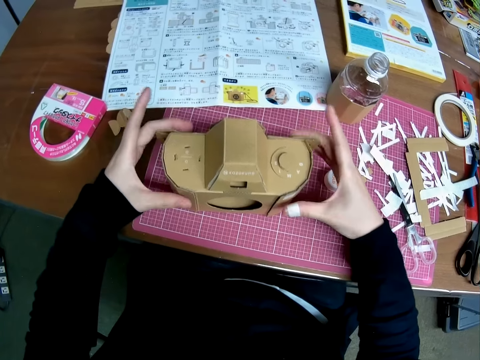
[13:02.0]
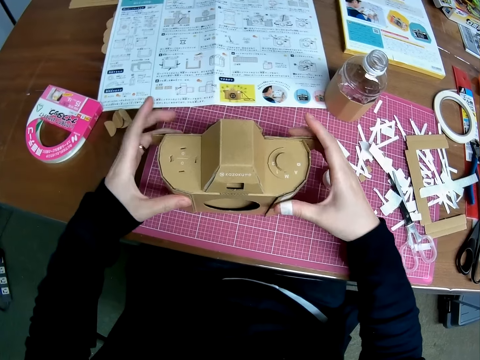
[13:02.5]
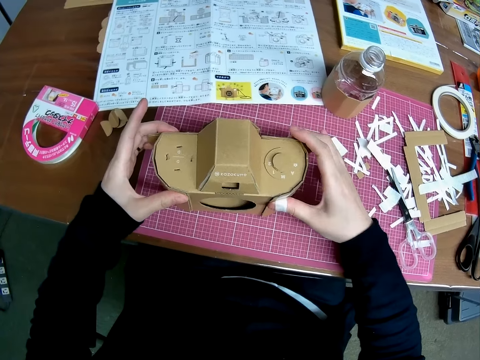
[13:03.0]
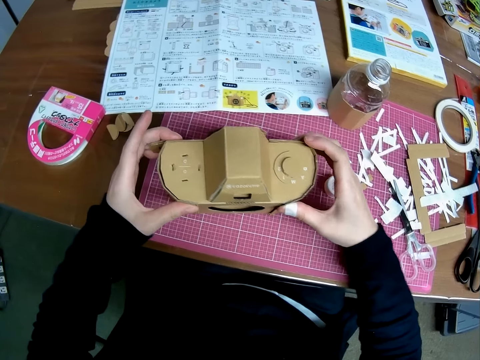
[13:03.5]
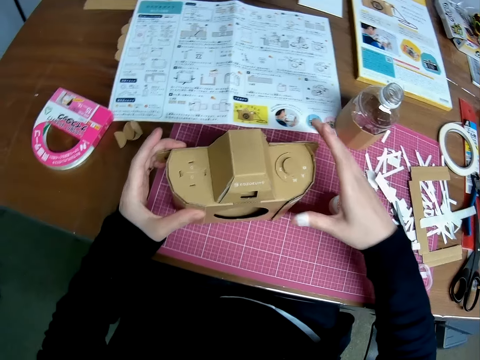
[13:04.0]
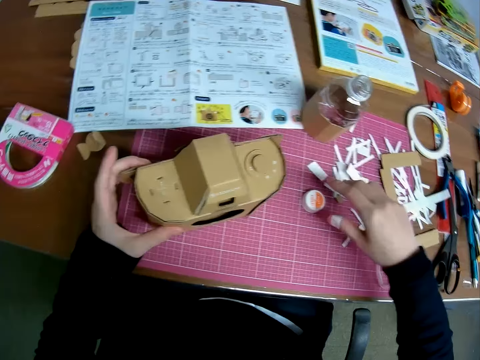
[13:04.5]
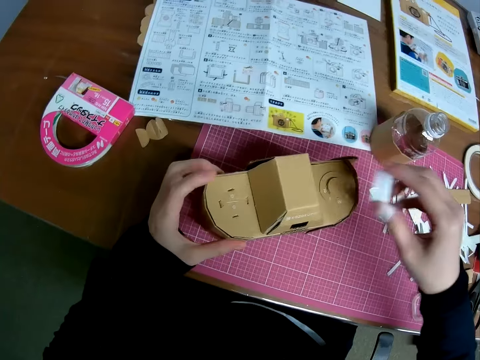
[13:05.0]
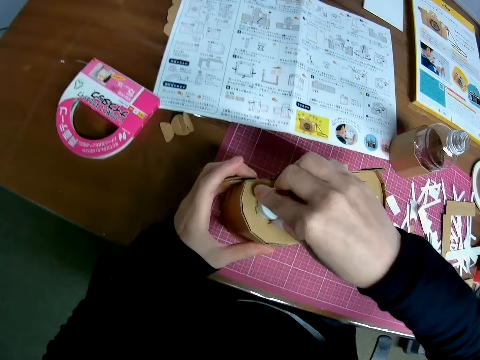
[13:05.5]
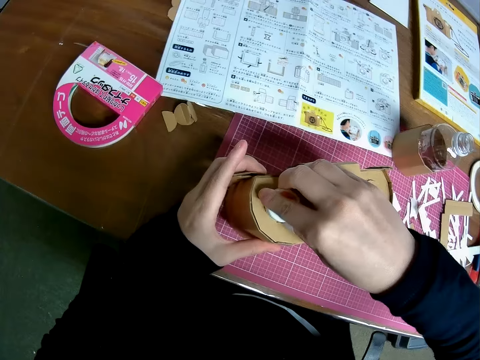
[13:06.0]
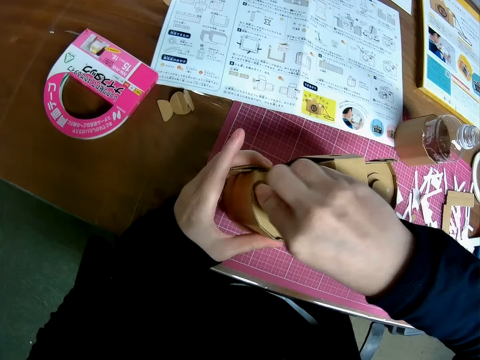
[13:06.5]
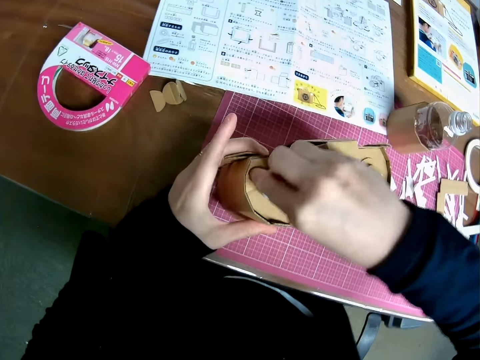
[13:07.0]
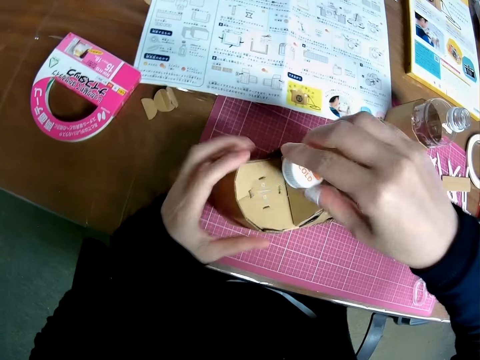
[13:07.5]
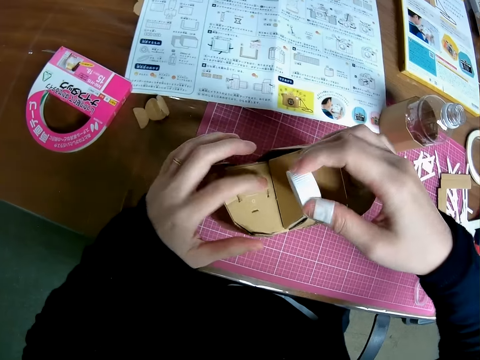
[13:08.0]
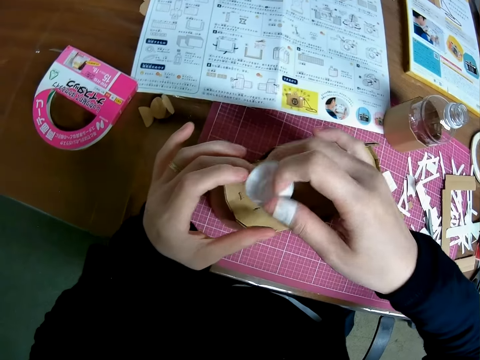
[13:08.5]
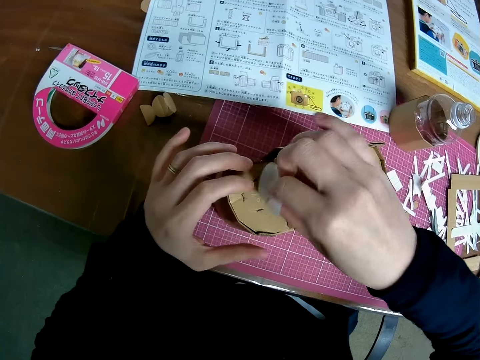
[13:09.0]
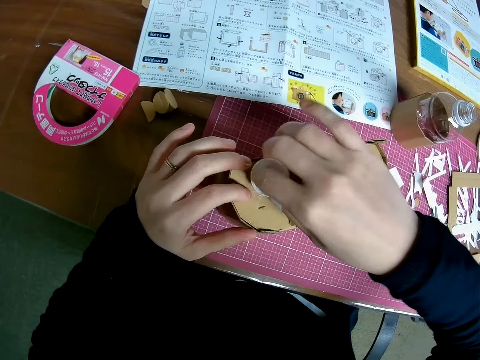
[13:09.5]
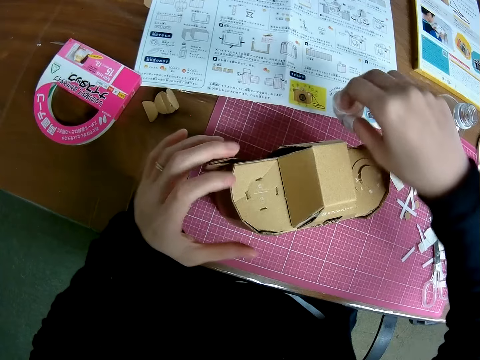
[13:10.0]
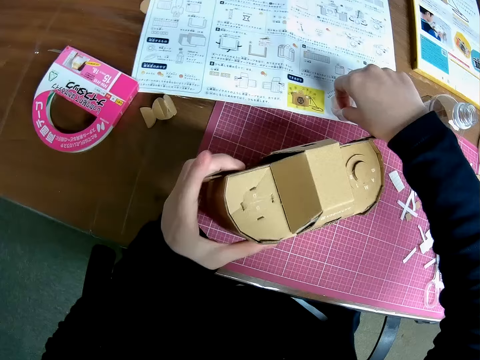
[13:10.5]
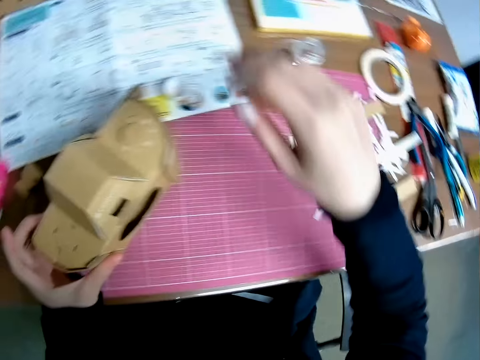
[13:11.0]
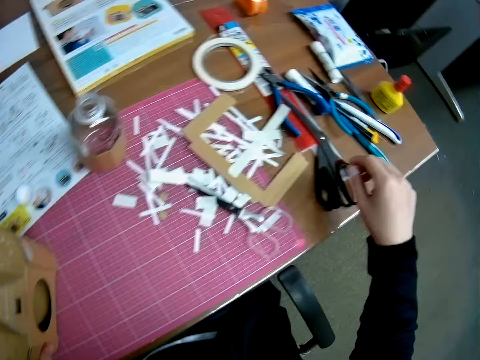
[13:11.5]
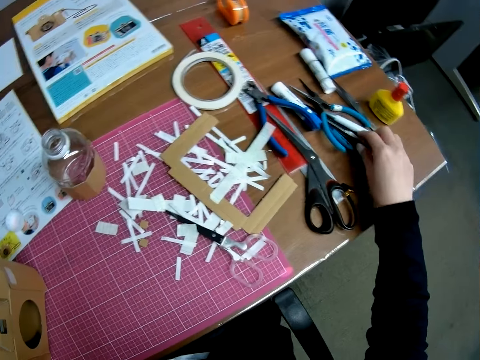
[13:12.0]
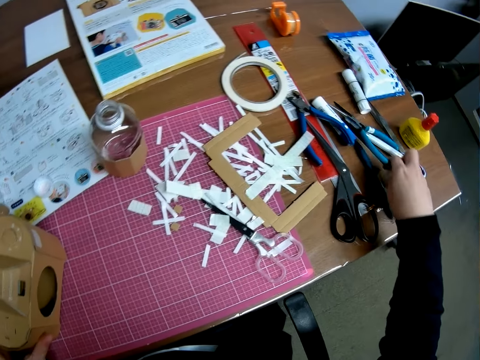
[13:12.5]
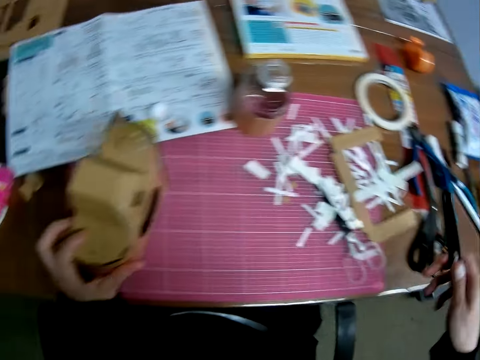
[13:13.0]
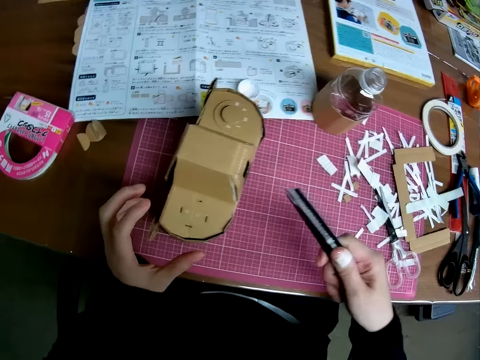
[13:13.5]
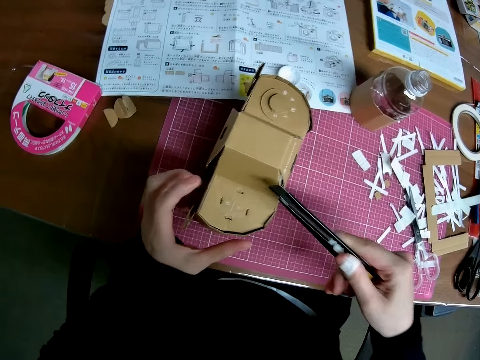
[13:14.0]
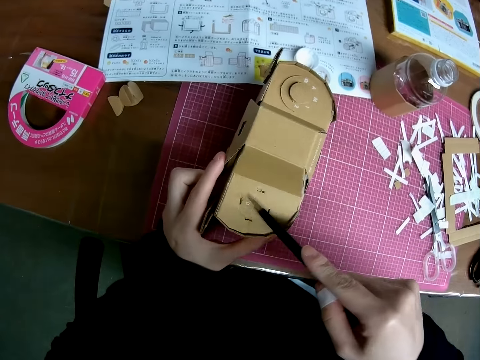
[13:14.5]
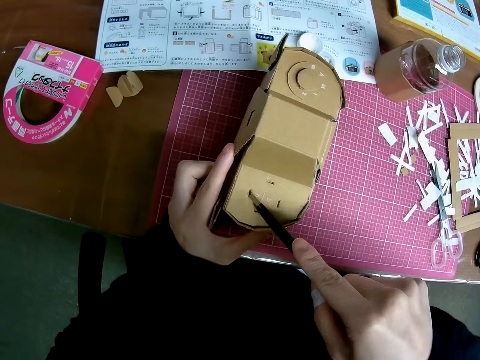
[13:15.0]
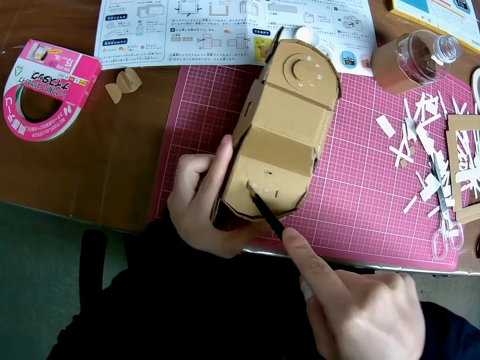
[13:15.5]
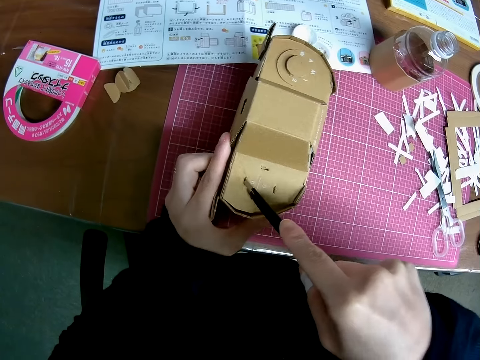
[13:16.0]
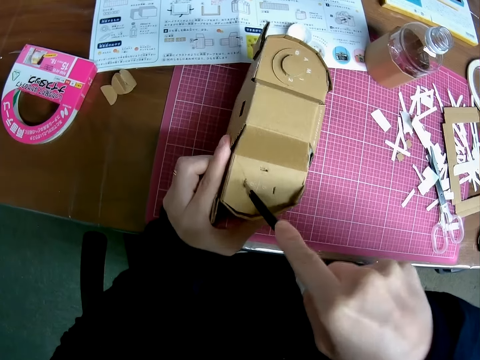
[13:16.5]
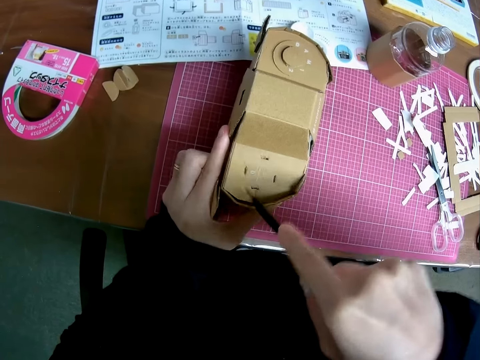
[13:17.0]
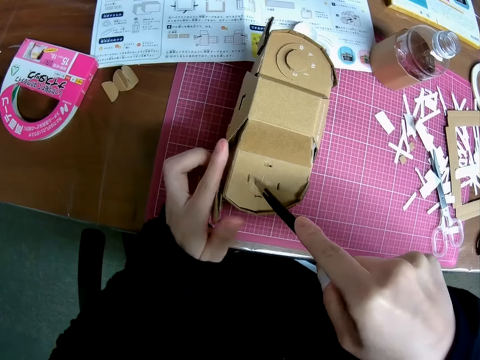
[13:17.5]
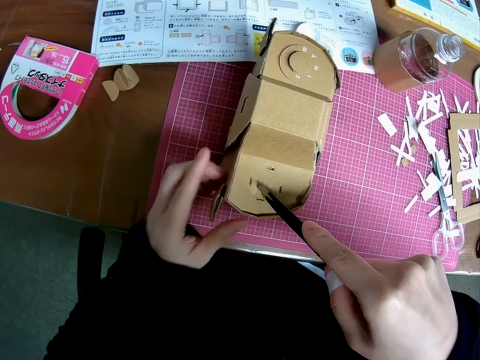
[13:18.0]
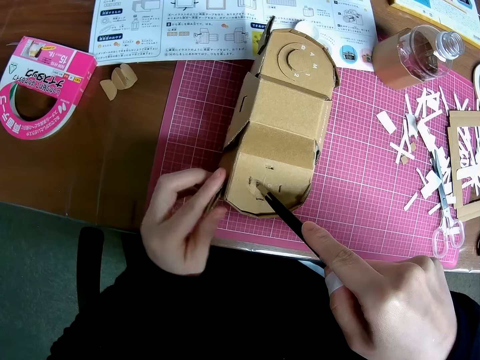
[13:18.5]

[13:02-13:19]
The camera wearer moves the mechanical model or camera craft on the pink sheet. They look at the camera craft. They pick up the cover of the plastic bottle or bottle lid from the pink sheet. They press the mechanical model with the cover of the plastic bottle, and put the bottle lid on the camera craft. They drop the cover of the plastic bottle on the instruction manual. They pick up a craft knife or cutter from the table. They try cutting the mechanical model with the craft knife.

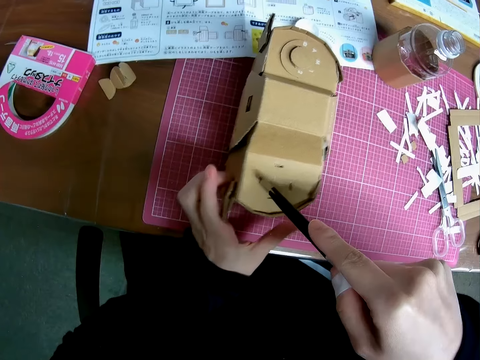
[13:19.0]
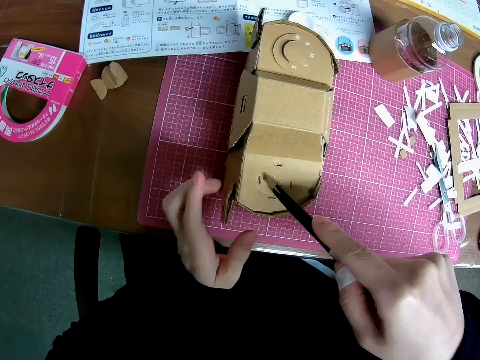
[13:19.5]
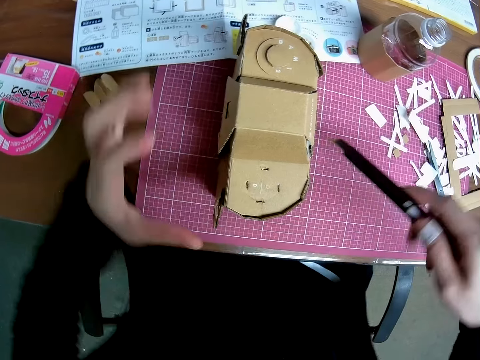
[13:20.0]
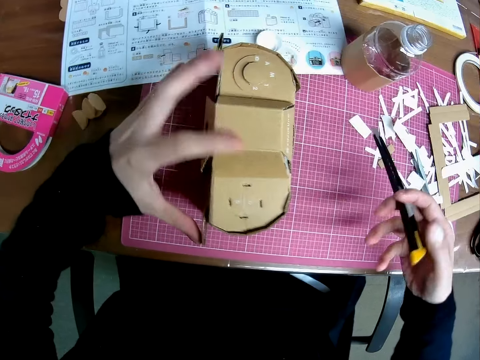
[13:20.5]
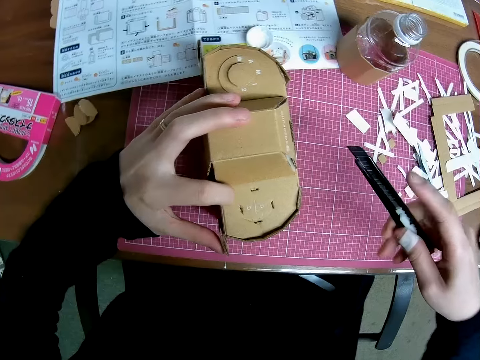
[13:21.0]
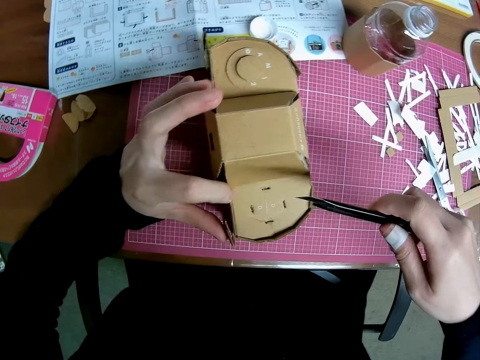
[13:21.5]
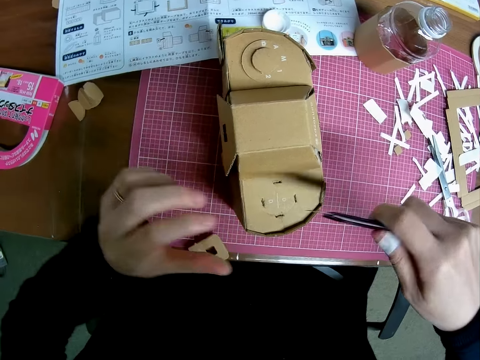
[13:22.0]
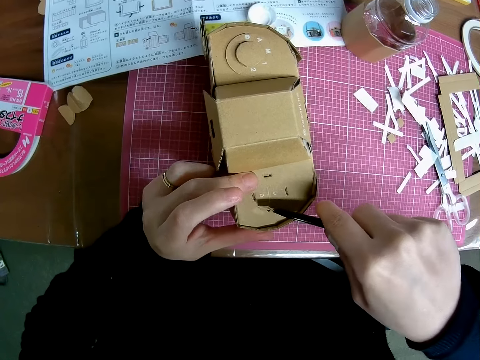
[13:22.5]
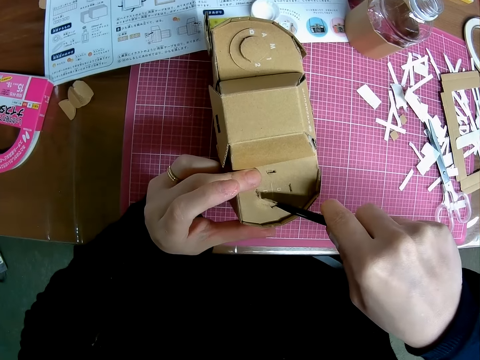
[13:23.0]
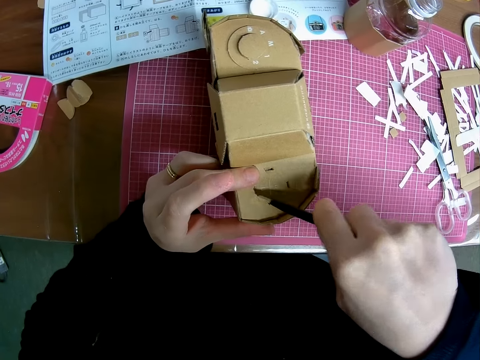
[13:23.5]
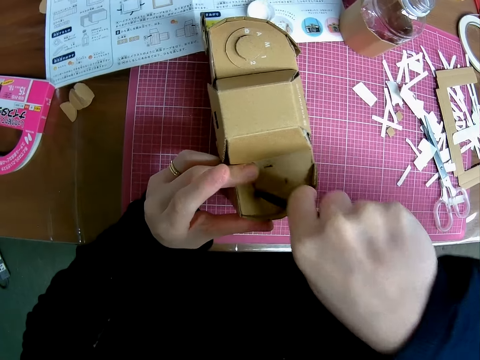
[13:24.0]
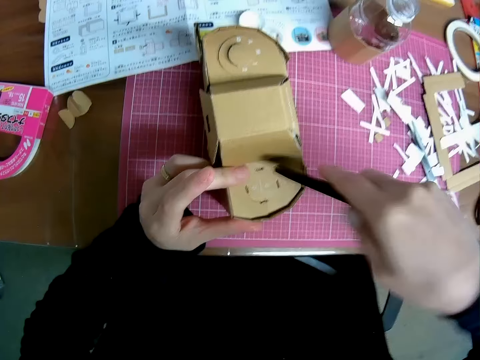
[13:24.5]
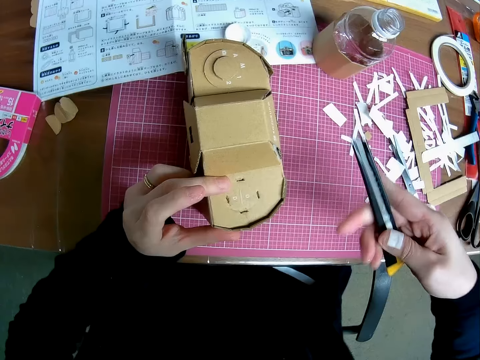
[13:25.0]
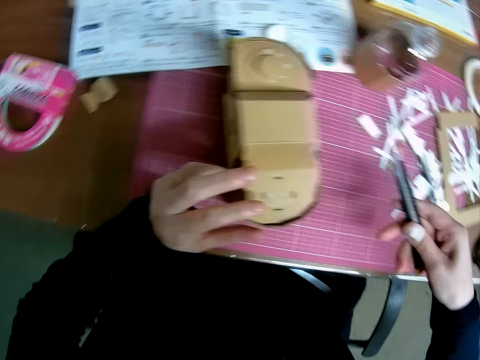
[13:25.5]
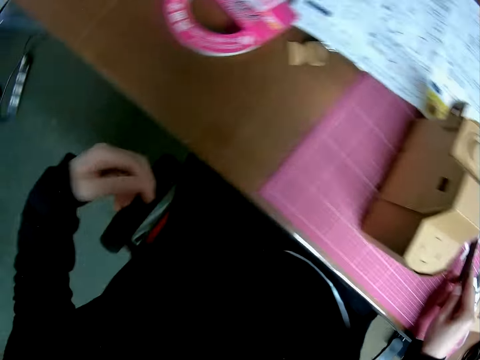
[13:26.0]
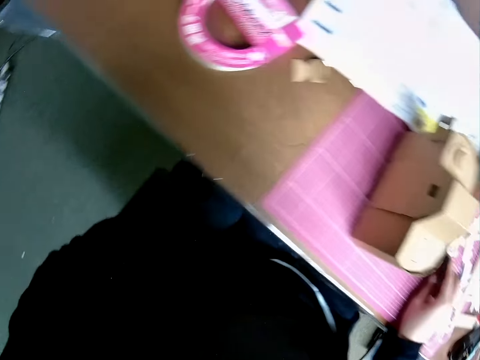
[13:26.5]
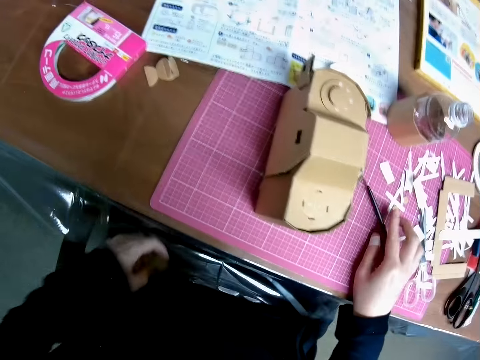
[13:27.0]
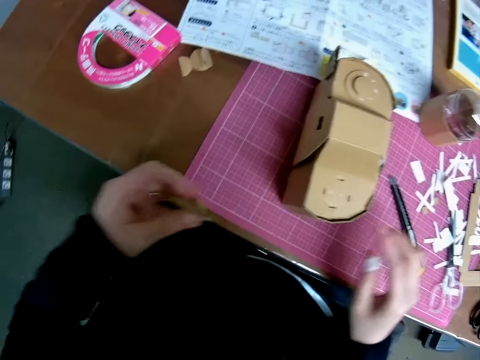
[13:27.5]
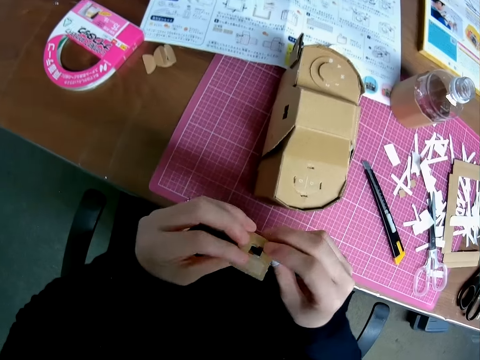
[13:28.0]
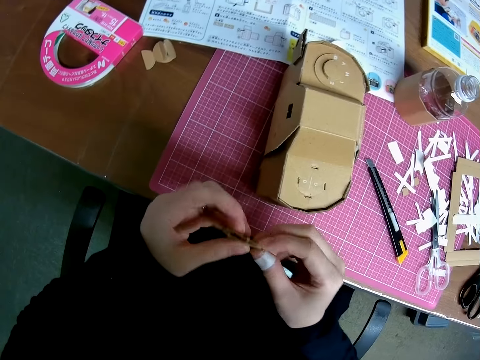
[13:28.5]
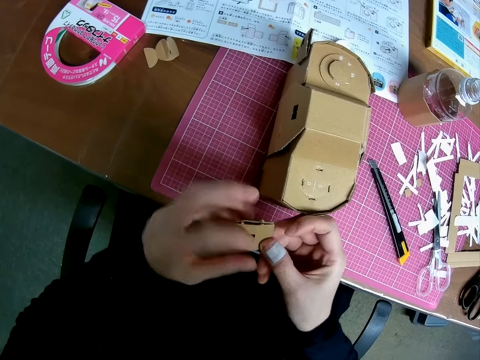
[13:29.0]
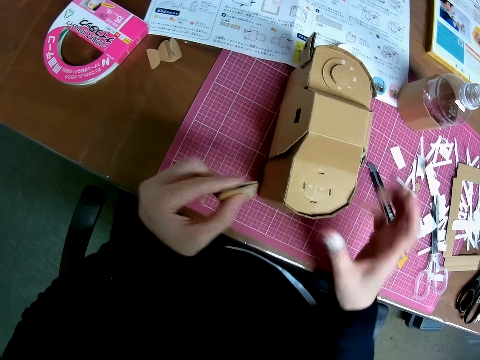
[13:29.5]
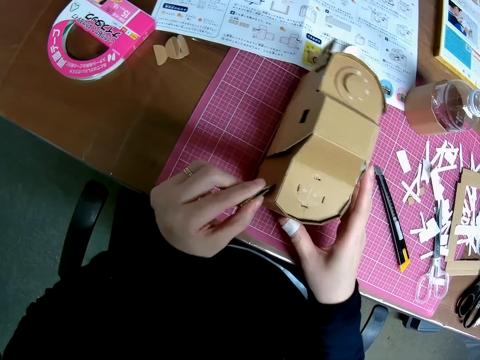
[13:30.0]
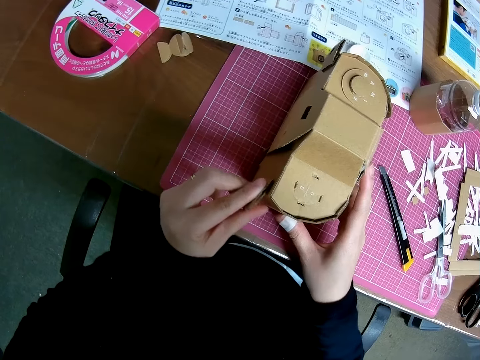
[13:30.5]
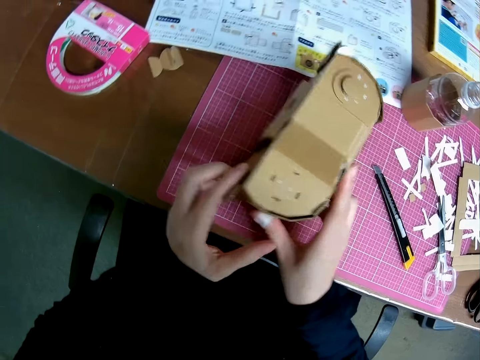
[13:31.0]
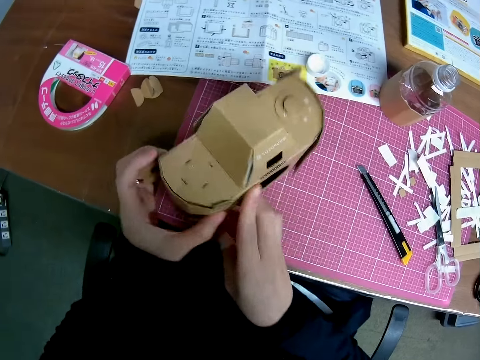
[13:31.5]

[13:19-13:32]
The camera wearer stops cutting the camera craft or mechanical model with the cutter or craft knife. They adjust the craft knife. They try cutting the mechanical model with the craft knife. They stop cutting the camera craft with the cutter, and adjust the craft knife. They drop the craft knife on the pink sheet. They pick up another model piece or piece of box underneath the table. They look at the piece of box. They attach the model piece to the mechanical model.
